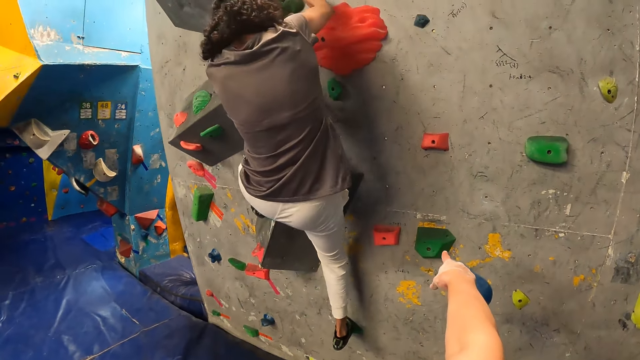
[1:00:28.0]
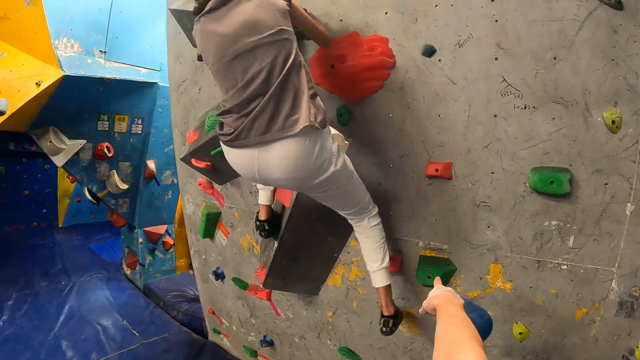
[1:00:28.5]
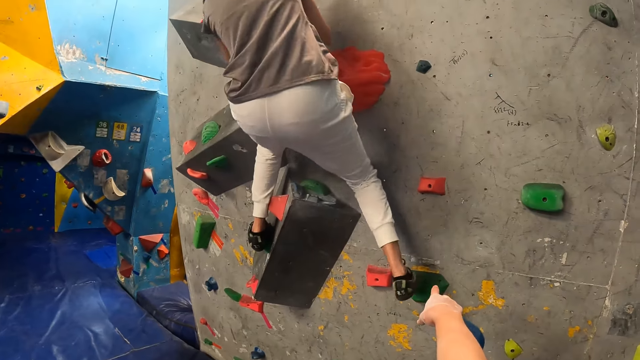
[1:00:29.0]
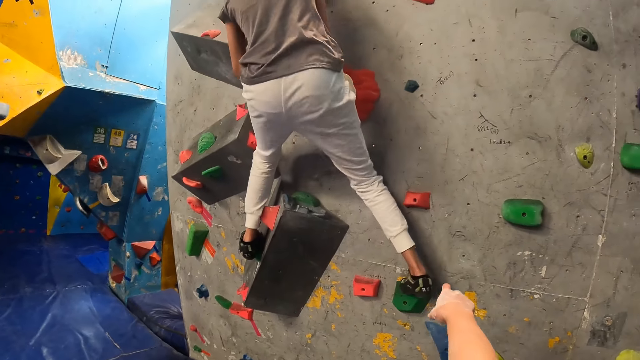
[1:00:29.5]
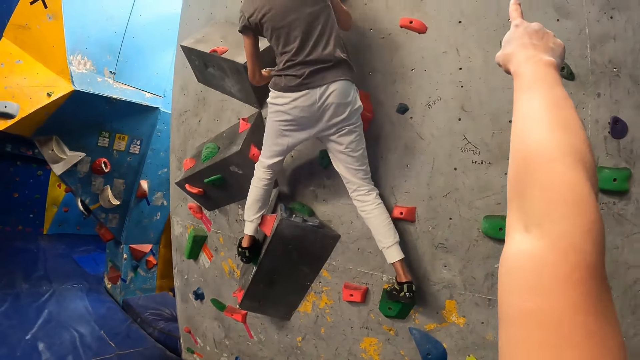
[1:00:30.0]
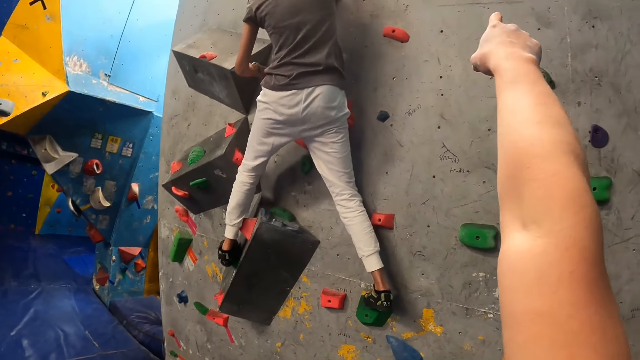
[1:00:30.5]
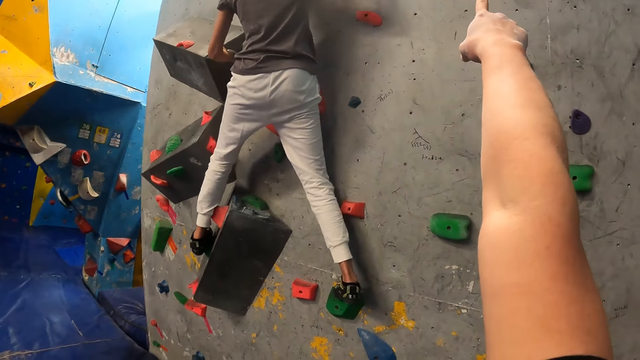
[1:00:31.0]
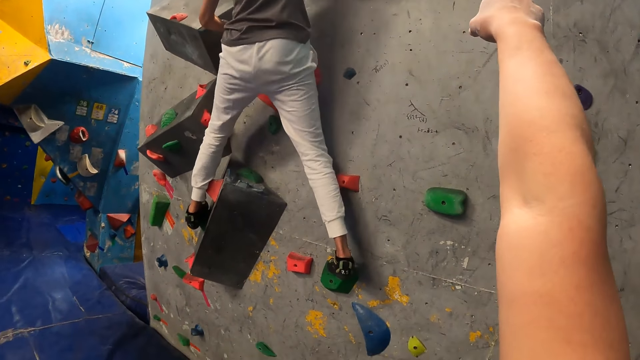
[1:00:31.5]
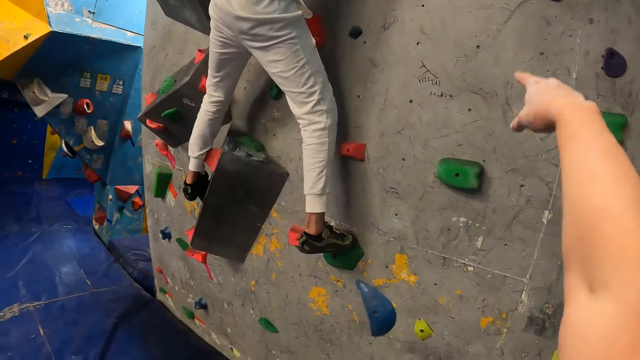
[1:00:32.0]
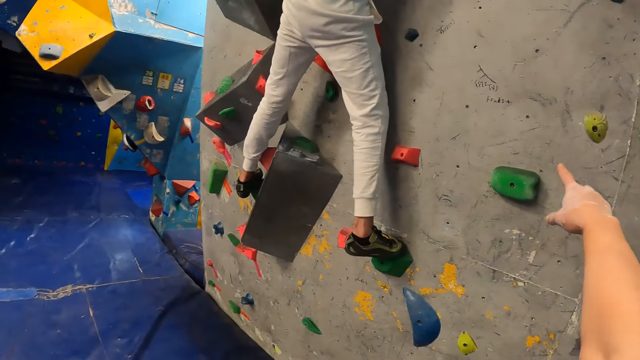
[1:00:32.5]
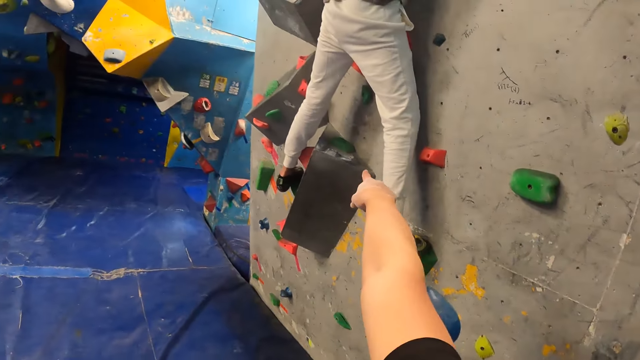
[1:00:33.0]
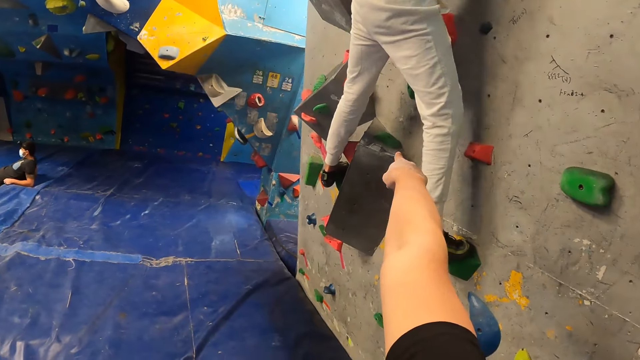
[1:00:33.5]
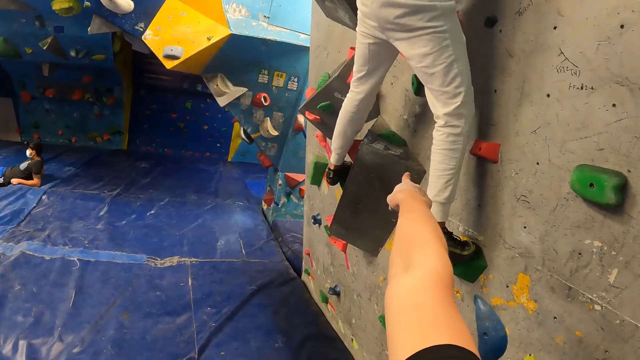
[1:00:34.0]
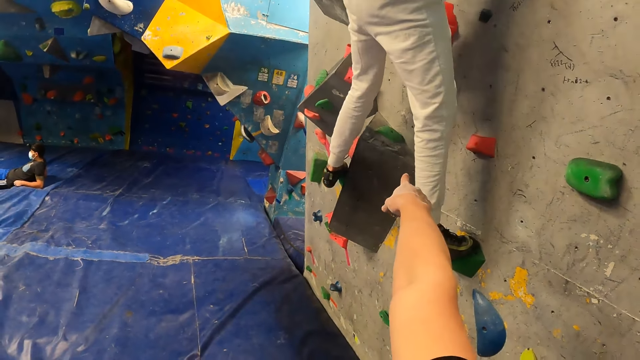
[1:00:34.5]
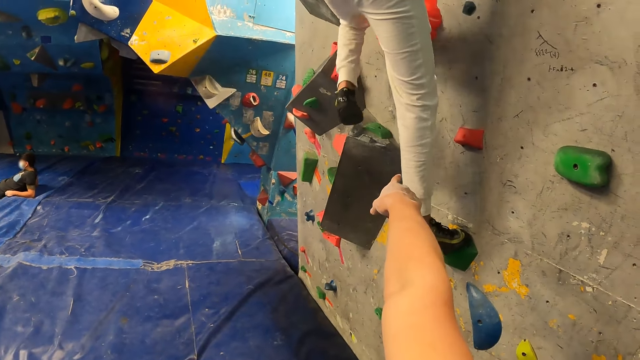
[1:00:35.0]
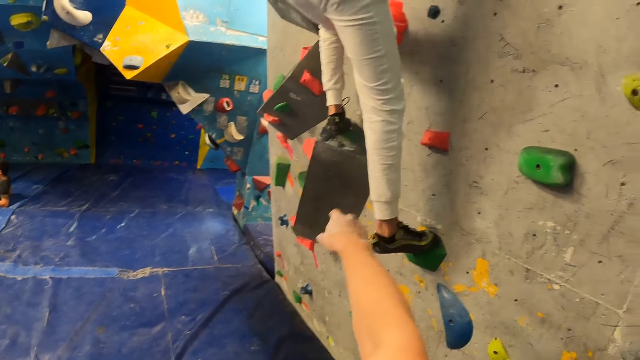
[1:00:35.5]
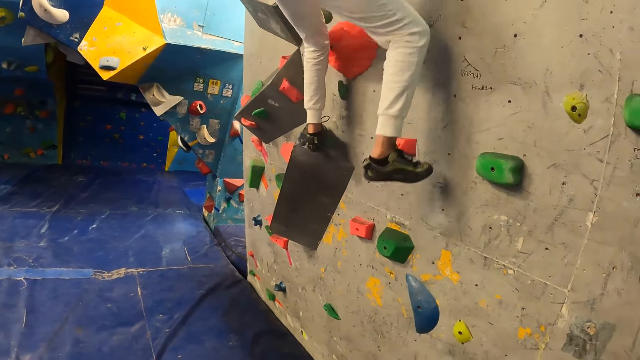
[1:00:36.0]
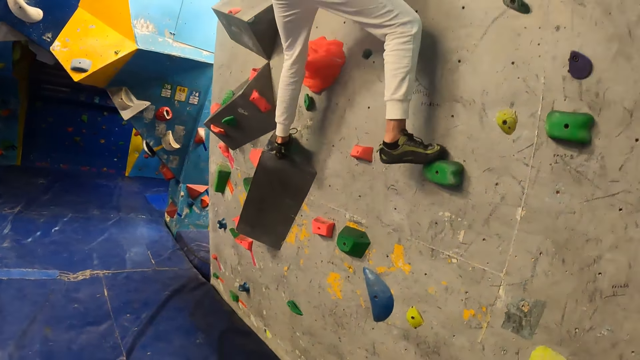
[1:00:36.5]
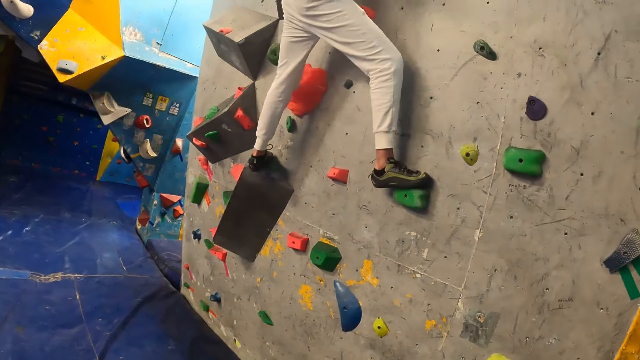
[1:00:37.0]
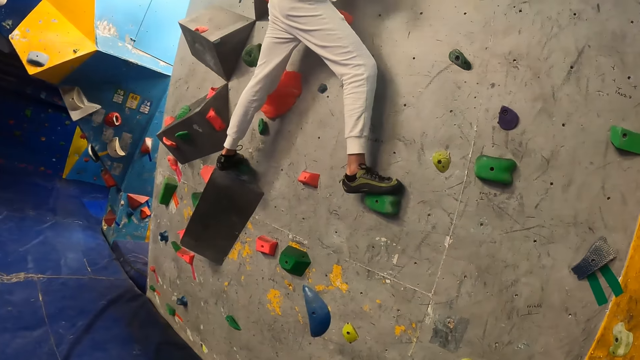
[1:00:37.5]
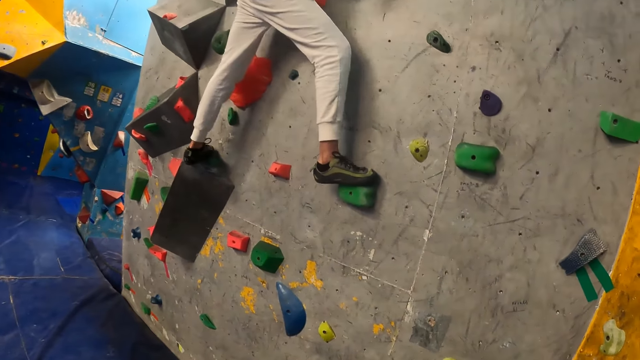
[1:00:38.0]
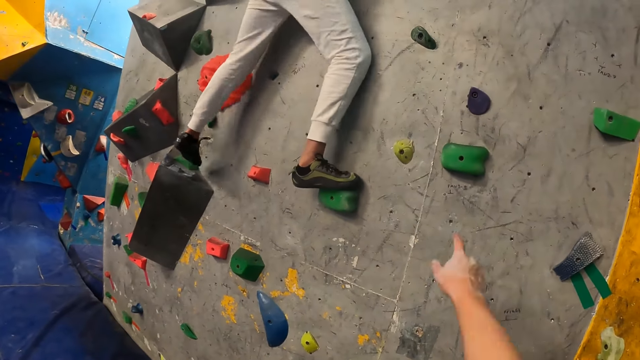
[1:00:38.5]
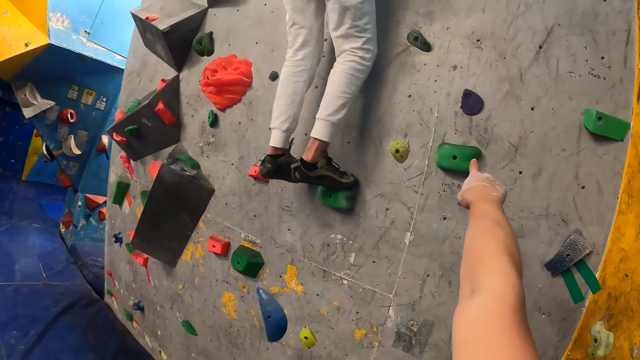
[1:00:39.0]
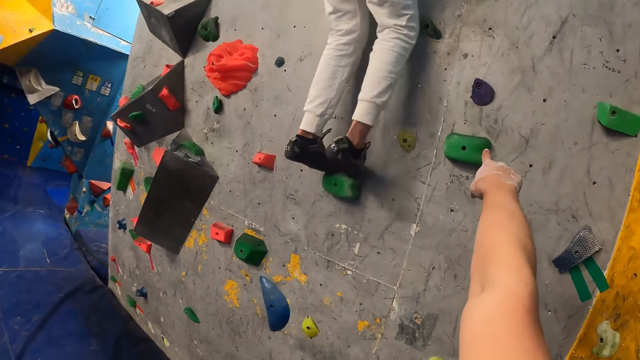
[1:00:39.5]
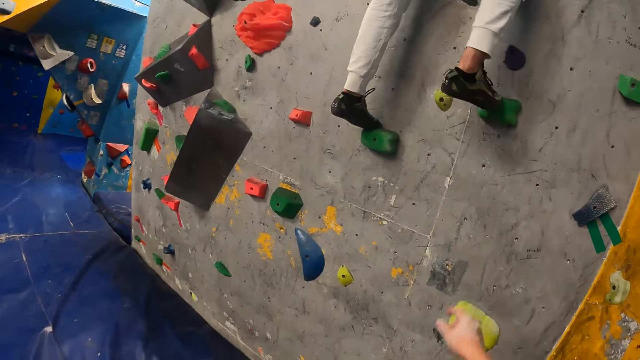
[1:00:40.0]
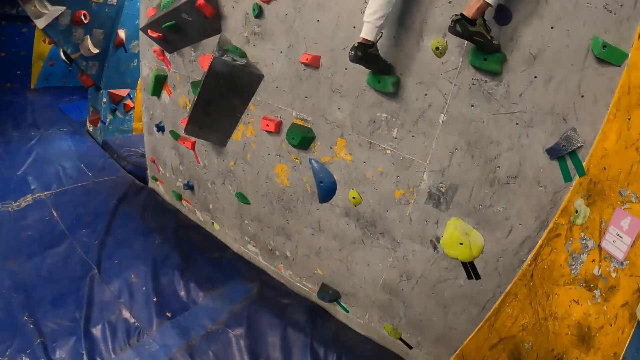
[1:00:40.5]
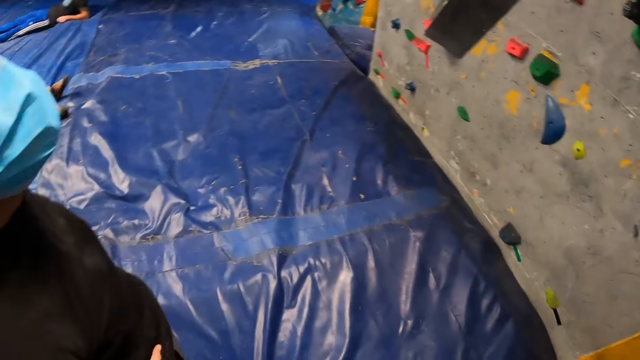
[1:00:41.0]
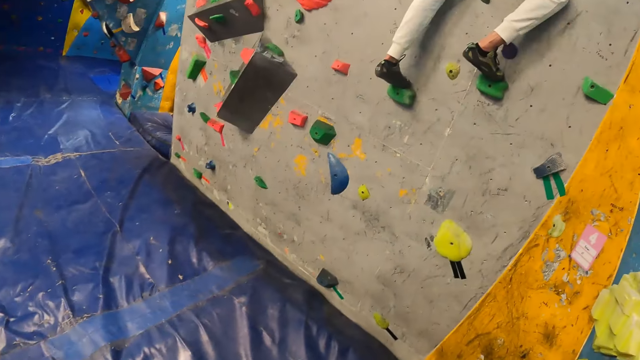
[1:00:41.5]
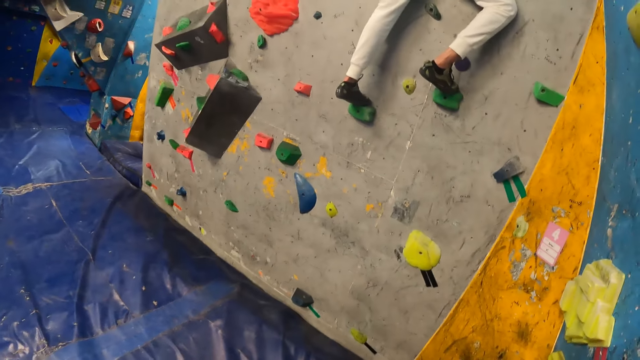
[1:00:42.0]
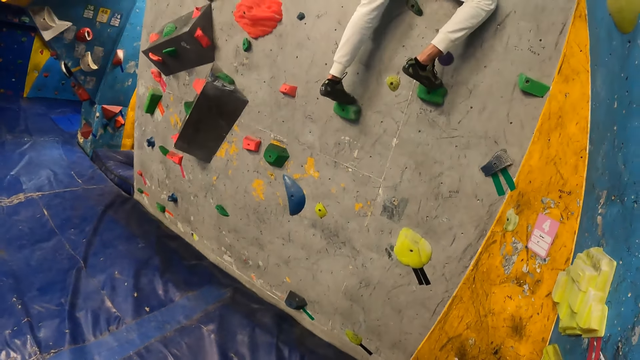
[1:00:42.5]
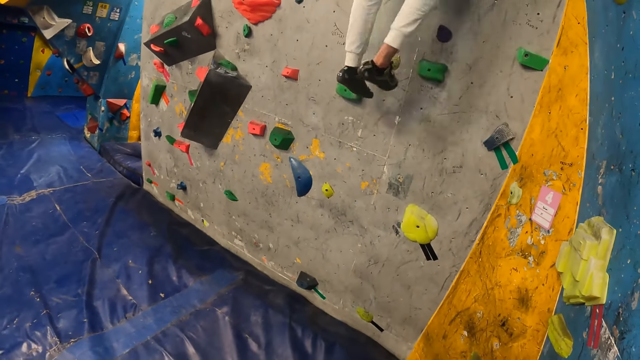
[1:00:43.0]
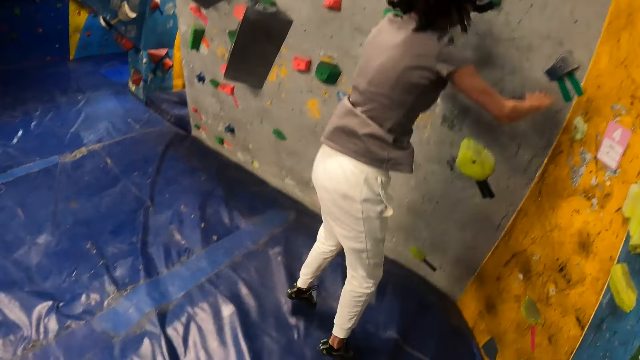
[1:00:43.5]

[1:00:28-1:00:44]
The camera wearer talks with the woman. The woman climbs the wall.

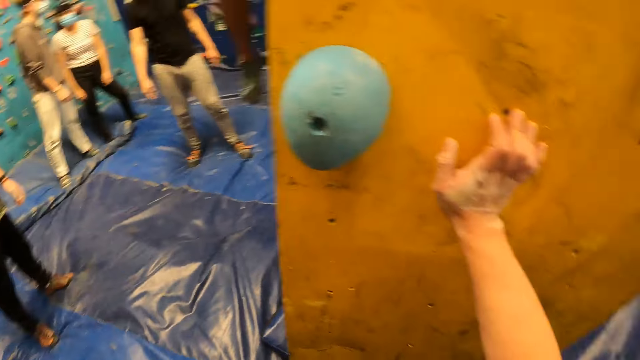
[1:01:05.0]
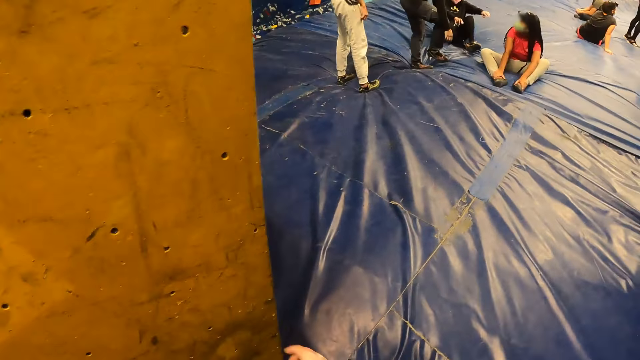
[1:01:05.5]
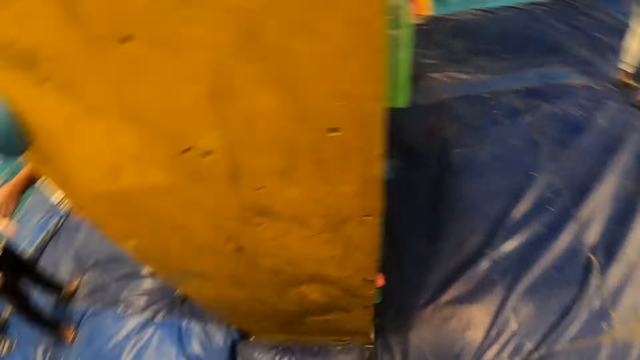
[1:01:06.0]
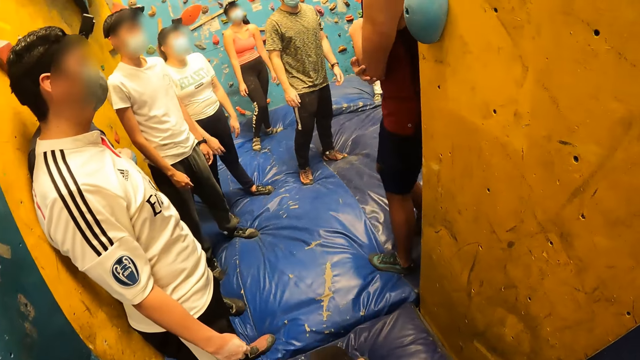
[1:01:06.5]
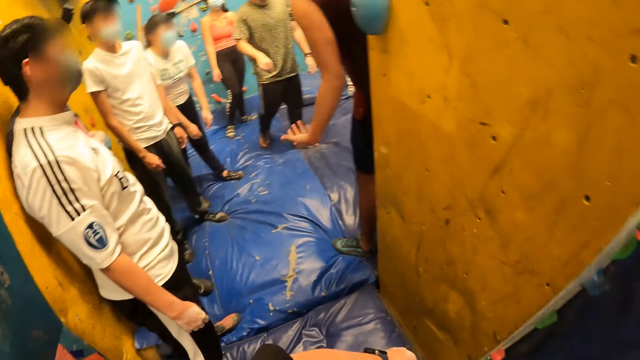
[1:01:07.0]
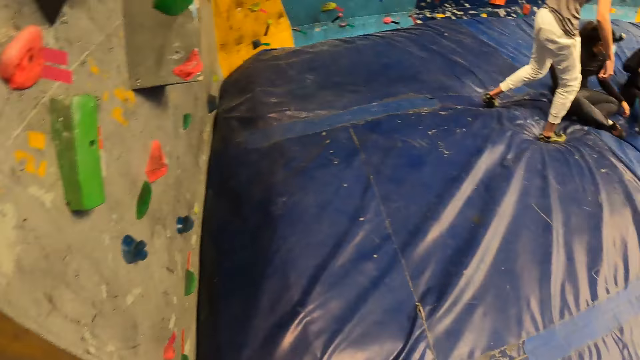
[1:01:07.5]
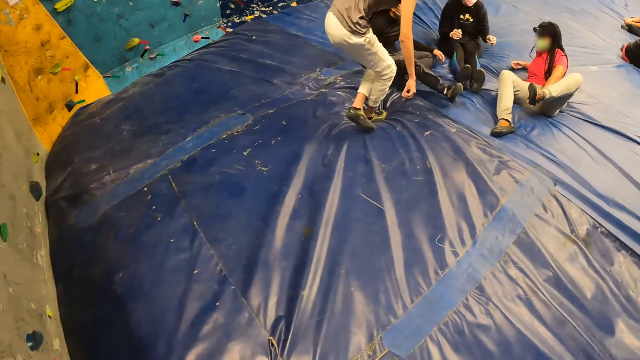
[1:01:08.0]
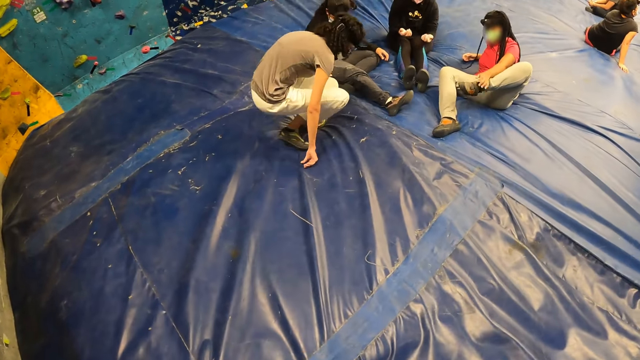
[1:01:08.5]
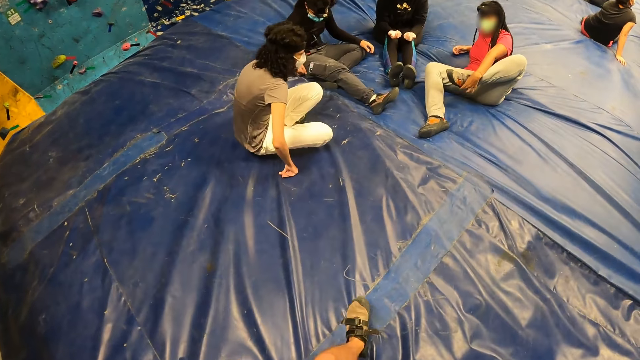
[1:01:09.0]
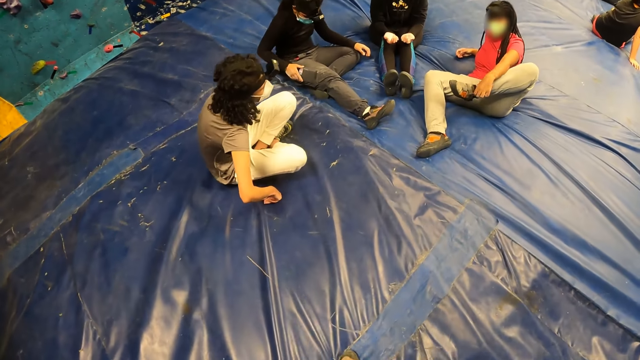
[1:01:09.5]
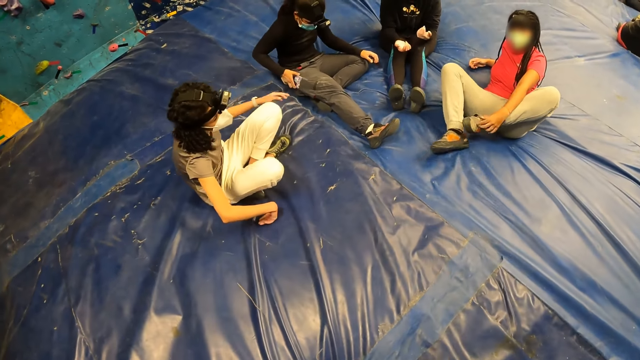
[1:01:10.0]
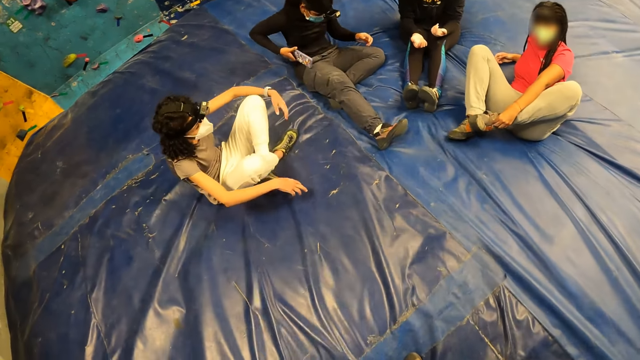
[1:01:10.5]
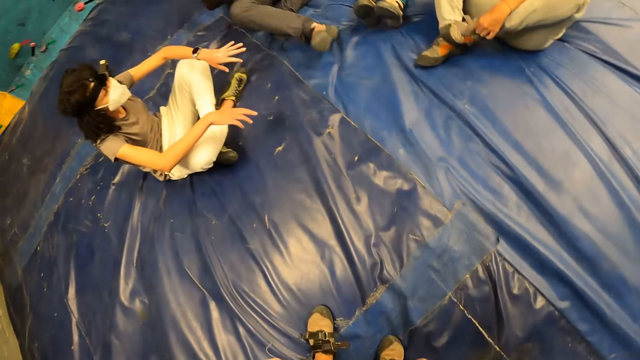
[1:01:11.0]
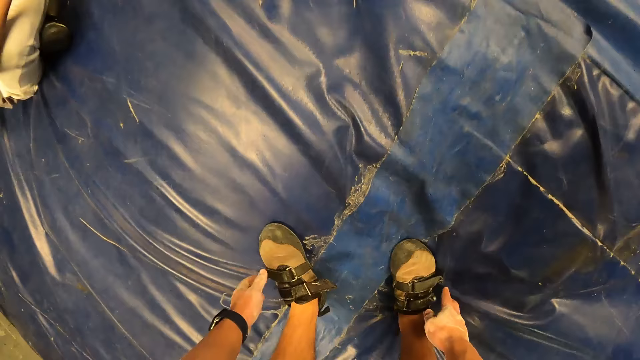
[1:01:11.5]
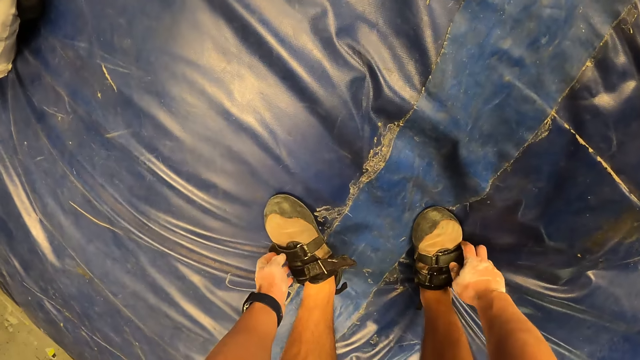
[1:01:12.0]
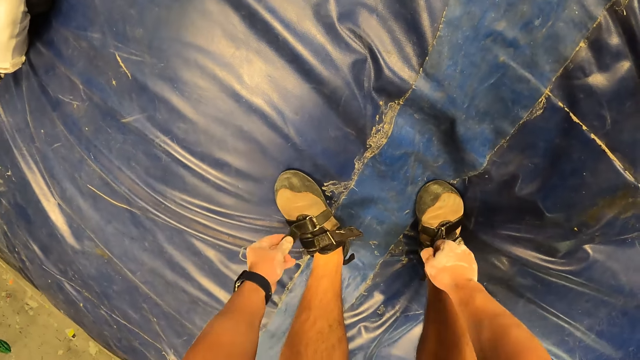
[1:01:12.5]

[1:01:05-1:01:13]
The camera wearer exits the room in the play house. She adjusts her shoes with both hands. She opens the shoes with both hands.
